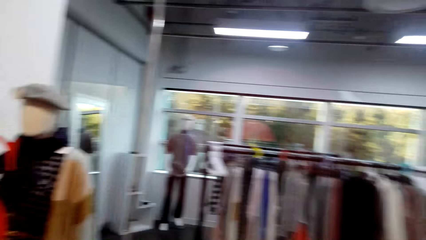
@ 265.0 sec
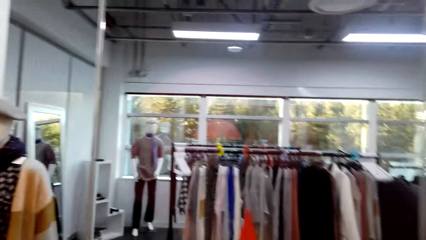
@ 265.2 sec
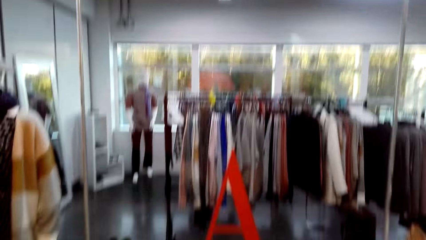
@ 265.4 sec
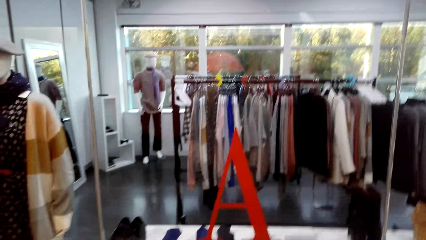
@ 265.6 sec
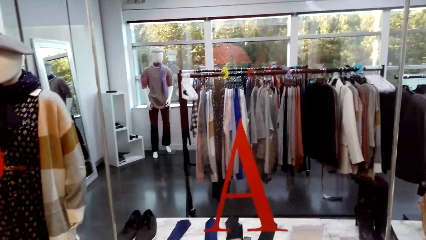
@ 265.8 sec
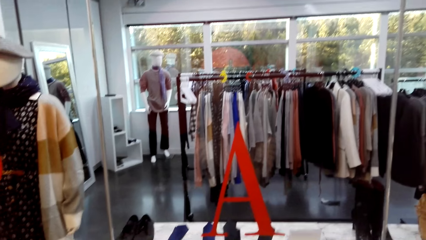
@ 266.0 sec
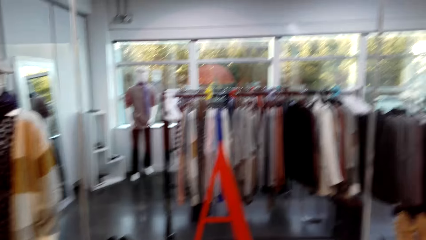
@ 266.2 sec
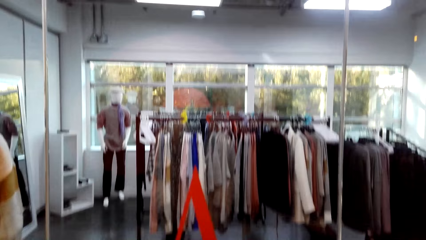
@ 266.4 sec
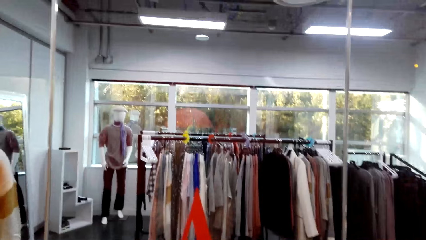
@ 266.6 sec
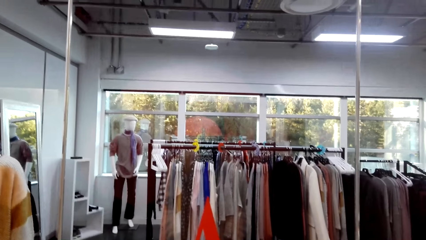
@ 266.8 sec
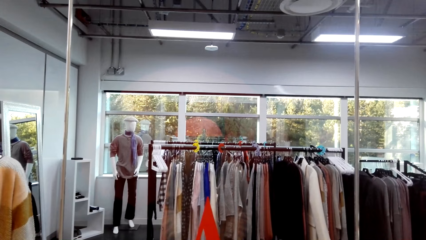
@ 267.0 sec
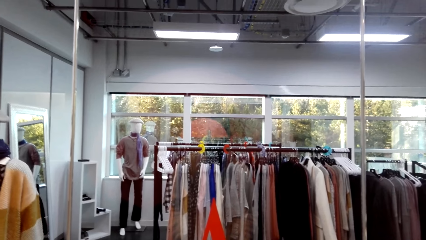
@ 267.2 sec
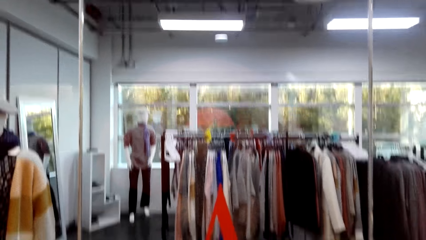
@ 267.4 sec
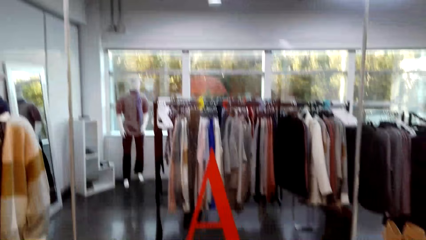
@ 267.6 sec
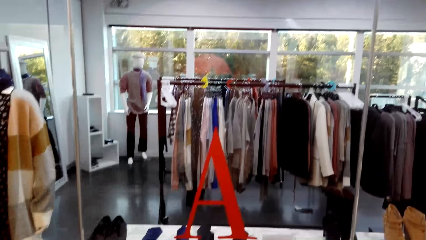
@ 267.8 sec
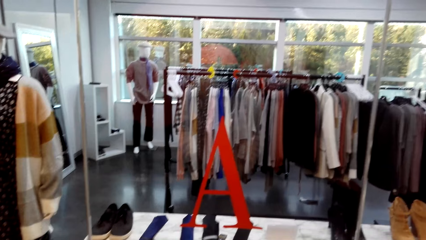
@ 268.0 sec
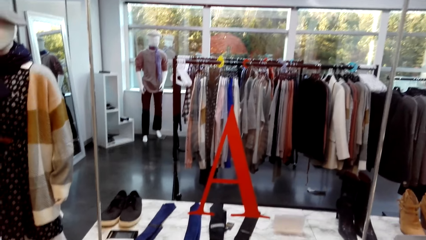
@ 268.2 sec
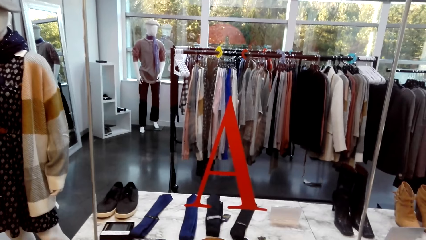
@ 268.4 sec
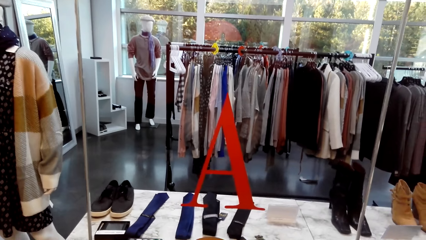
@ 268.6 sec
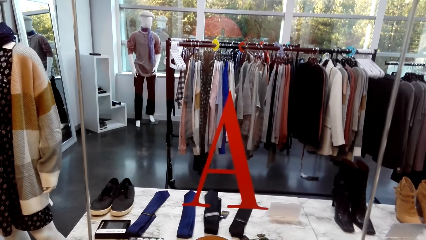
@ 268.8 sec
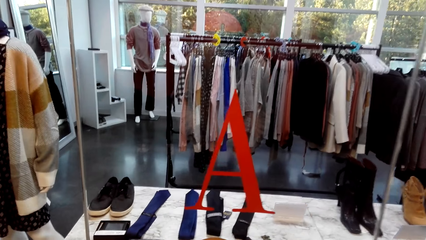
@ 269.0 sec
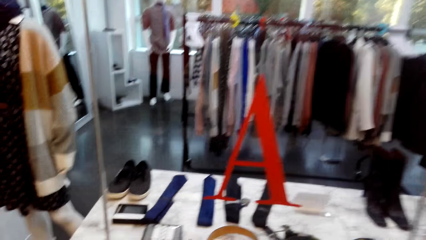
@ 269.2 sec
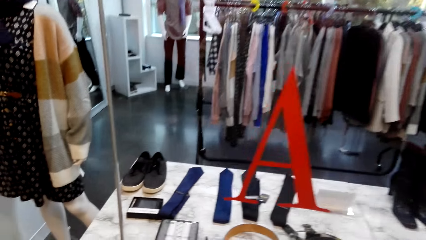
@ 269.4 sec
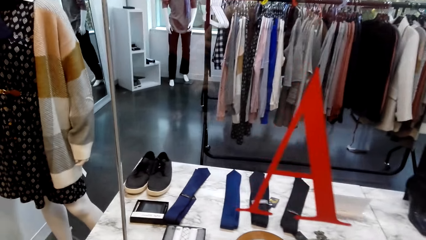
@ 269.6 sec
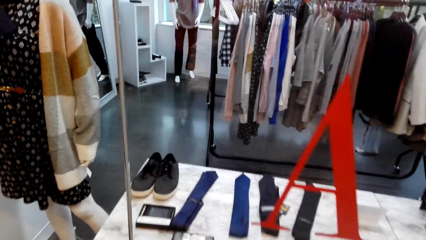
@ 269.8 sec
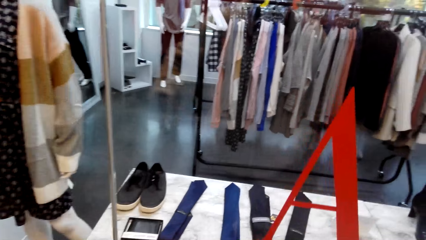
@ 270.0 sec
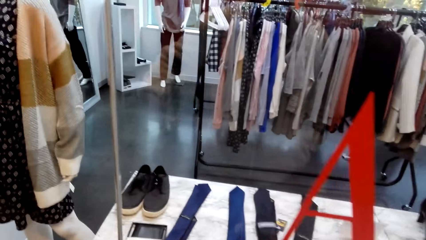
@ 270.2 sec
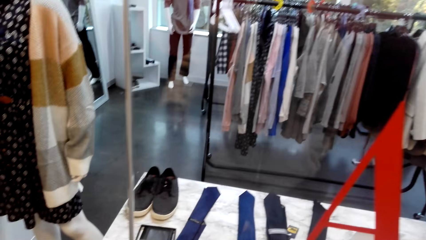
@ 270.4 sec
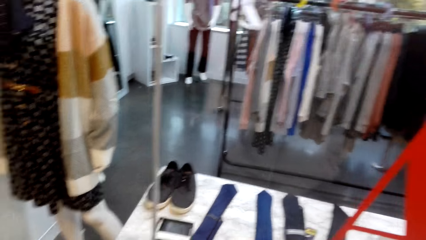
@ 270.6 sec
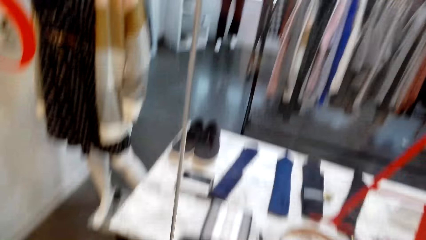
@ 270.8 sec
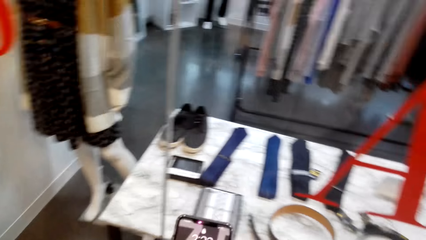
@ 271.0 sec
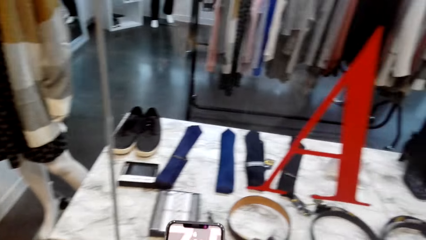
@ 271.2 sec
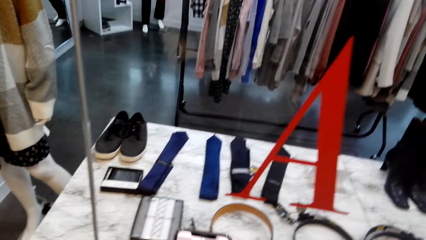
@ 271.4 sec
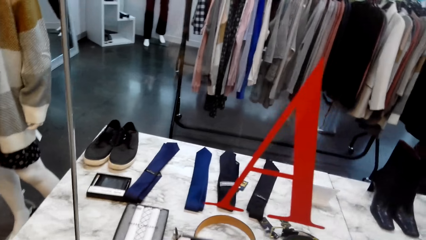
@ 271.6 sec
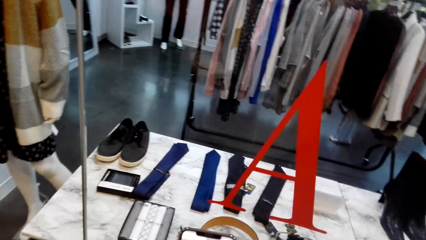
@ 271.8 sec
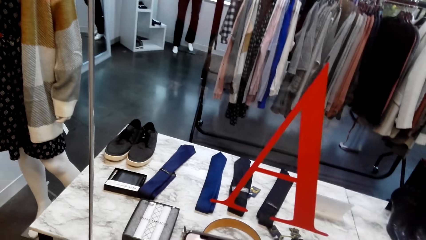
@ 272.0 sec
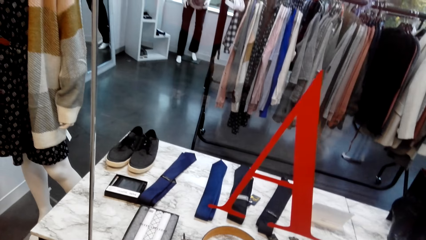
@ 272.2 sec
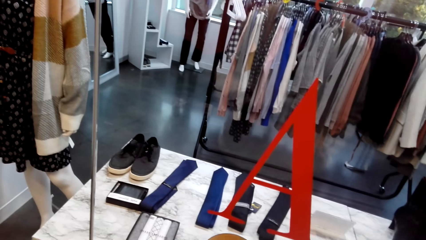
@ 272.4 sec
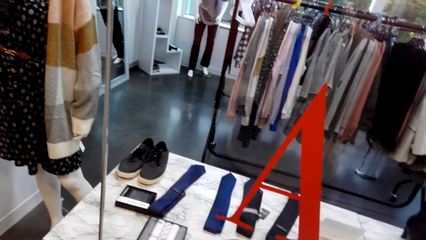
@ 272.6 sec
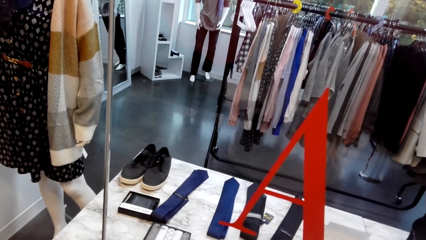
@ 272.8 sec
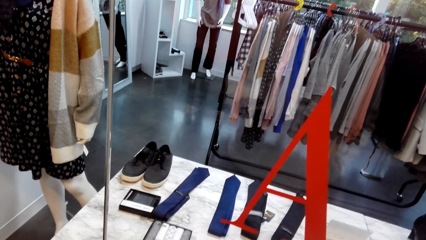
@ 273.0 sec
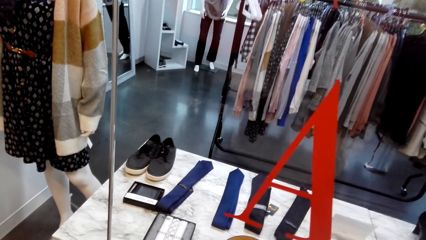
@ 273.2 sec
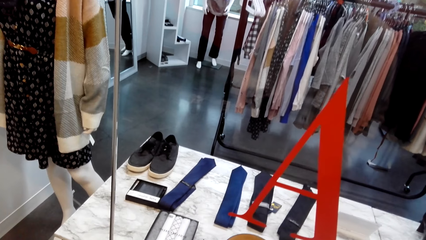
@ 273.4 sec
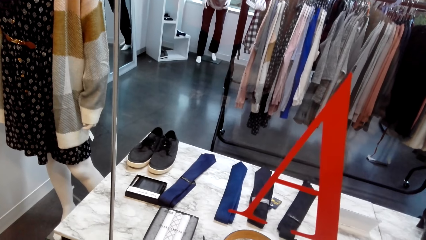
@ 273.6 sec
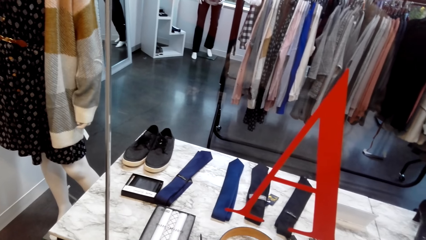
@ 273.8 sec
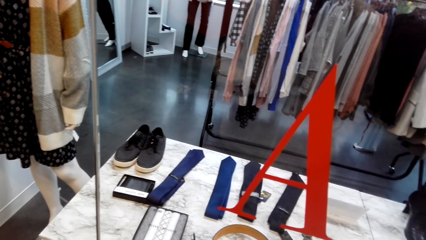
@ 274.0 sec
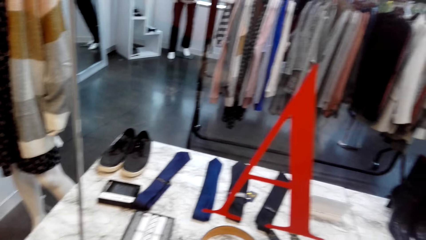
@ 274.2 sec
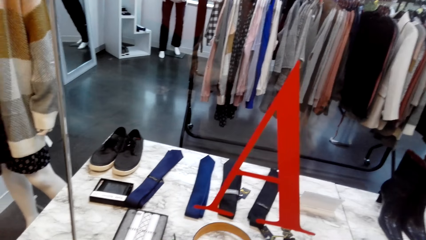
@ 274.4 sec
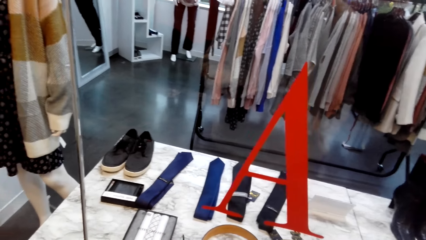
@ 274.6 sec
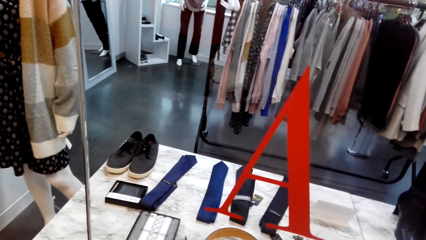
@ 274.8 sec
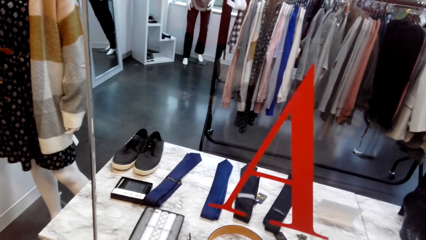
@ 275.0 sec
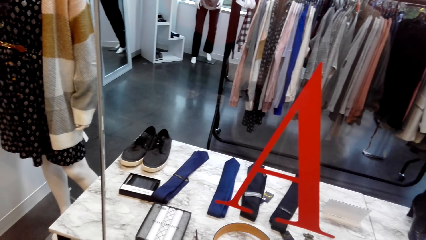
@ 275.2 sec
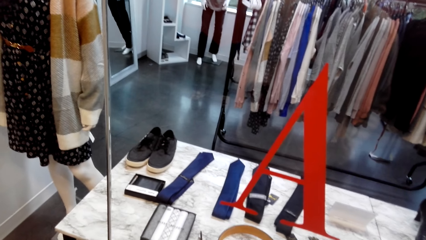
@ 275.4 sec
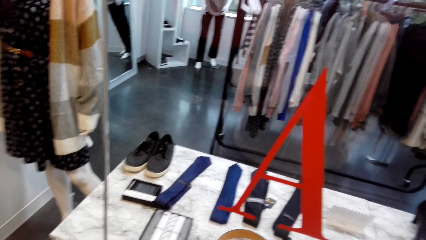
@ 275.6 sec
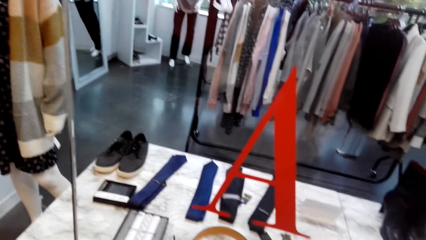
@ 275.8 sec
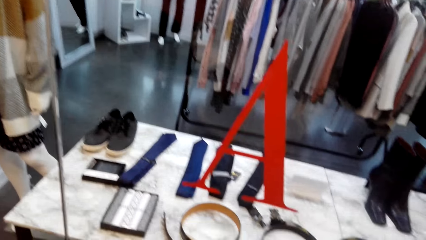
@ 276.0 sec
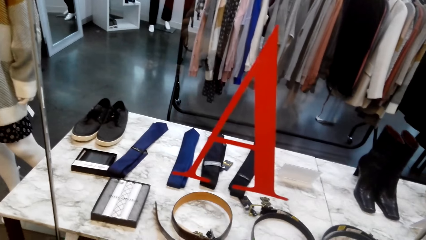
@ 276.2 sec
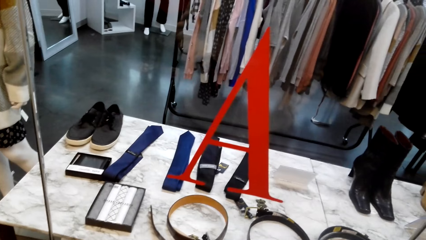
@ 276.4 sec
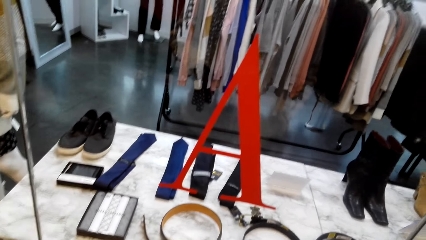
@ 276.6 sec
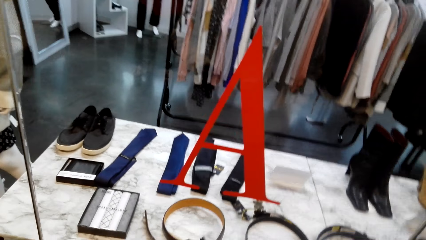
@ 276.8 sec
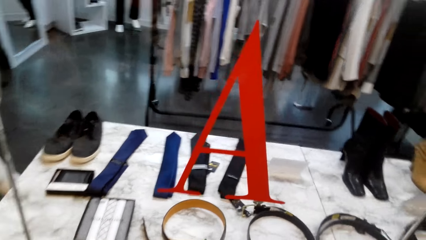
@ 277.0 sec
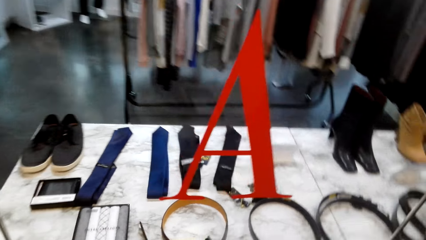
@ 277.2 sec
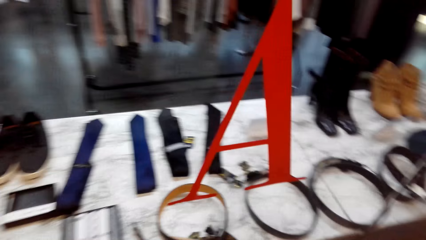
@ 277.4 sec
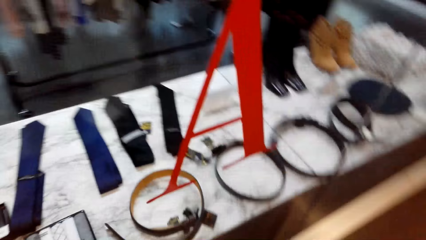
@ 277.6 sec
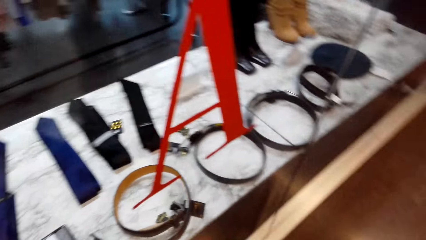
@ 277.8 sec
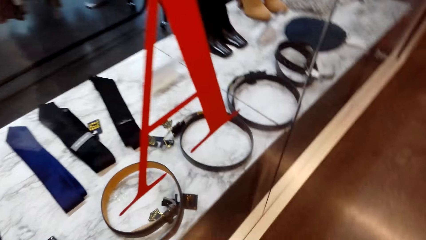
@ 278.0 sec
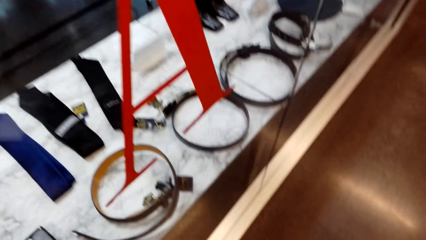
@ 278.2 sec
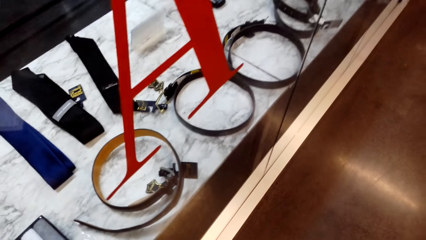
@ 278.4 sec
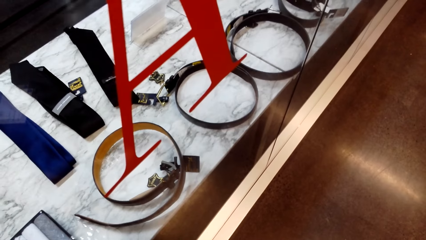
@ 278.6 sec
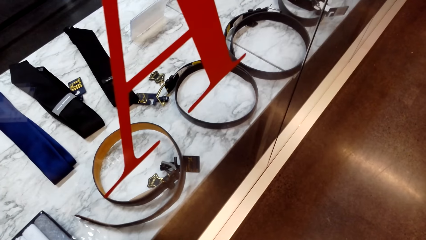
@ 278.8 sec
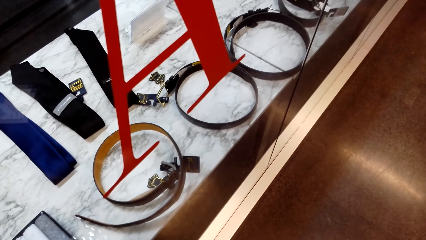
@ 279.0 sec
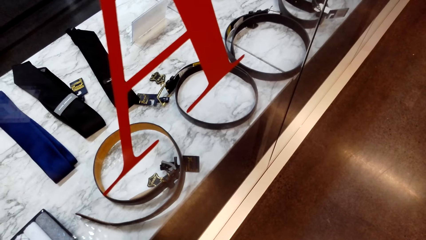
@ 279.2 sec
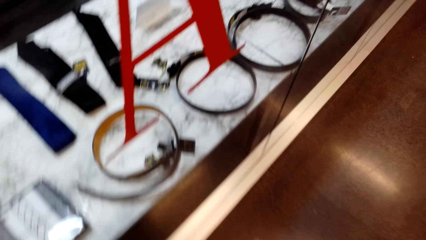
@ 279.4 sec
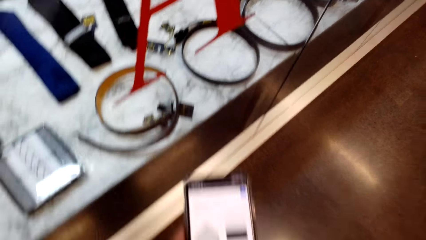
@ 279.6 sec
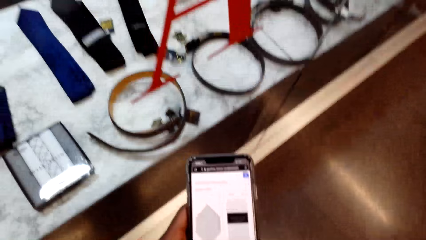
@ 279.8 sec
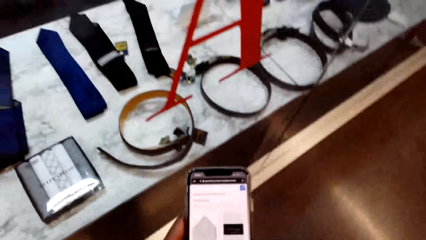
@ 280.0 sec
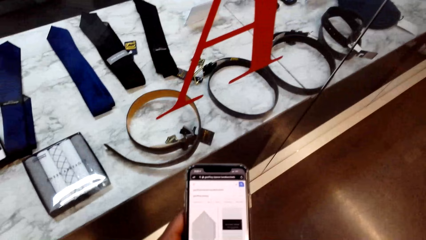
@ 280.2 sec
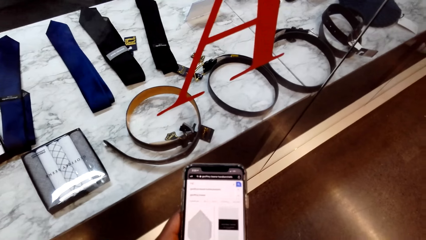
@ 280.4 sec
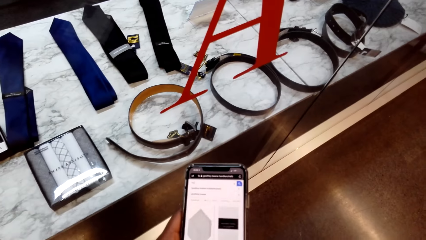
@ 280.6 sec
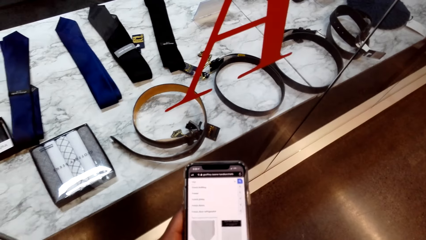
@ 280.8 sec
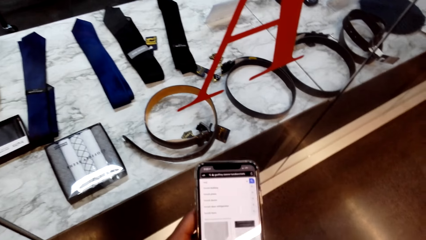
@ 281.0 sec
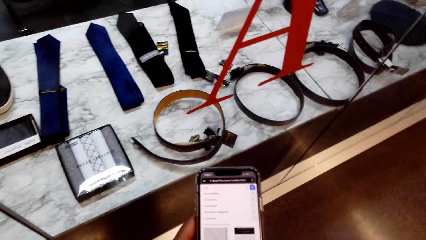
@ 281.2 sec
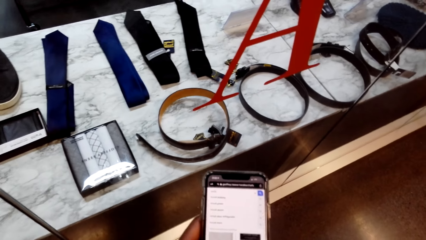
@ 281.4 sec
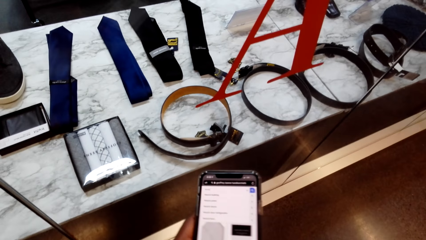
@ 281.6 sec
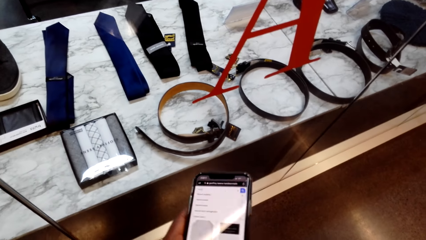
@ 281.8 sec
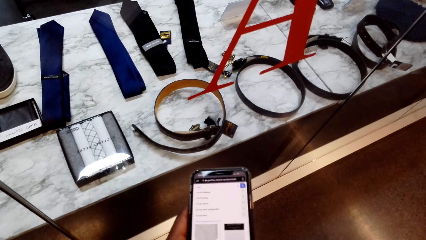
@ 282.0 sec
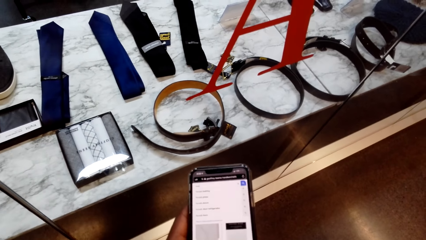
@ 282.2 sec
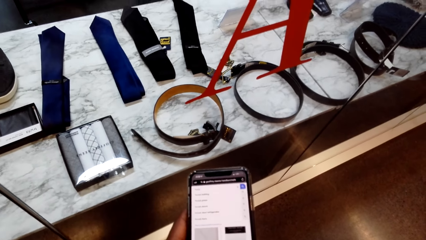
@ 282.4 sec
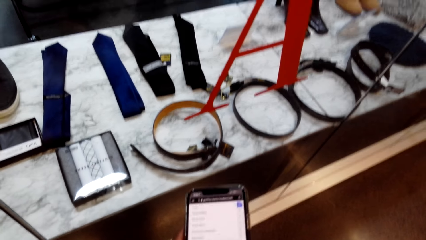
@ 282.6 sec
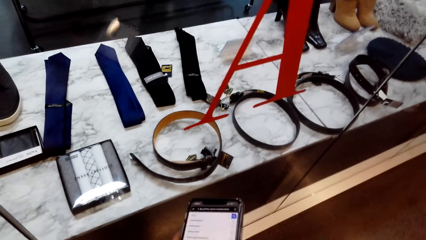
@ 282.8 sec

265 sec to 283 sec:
The camera wearer does window shopping. They do window shopping again. They scroll the phone. They do window shopping. They look around. They do window shopping repeatedly. They scroll the phone.
